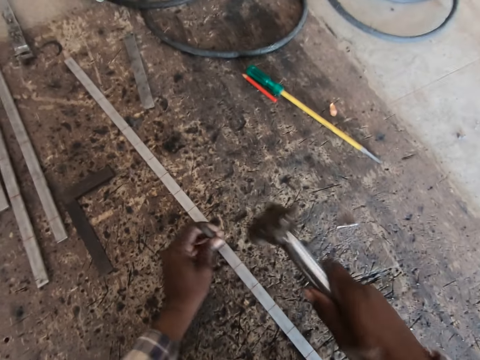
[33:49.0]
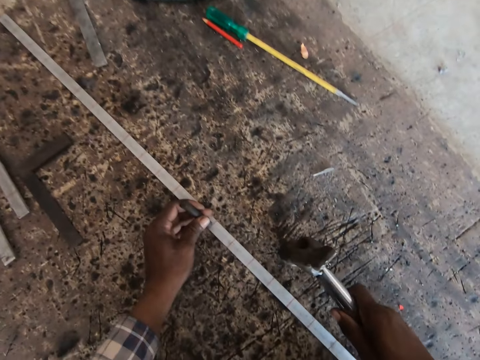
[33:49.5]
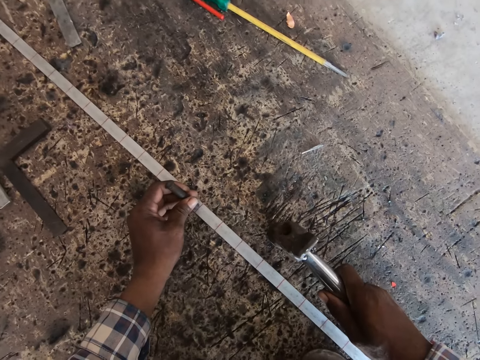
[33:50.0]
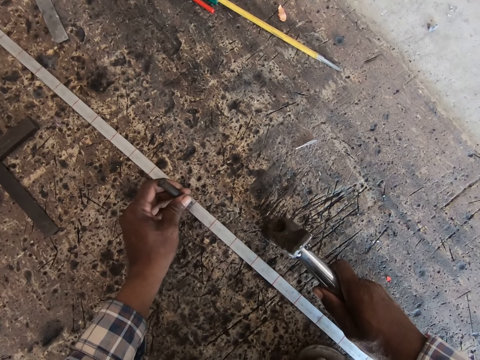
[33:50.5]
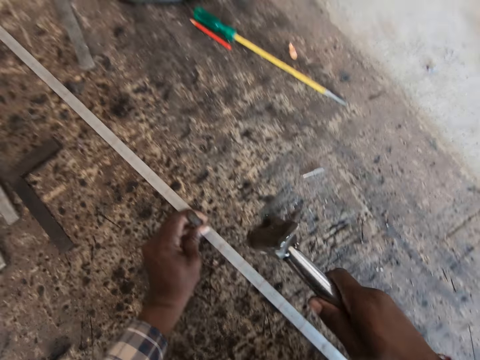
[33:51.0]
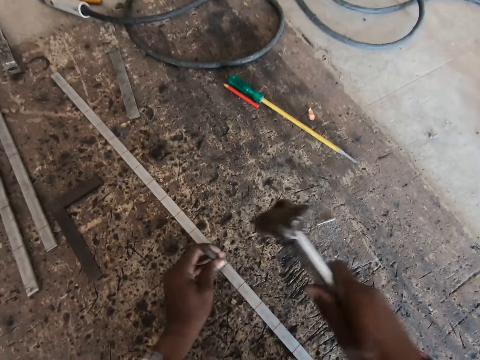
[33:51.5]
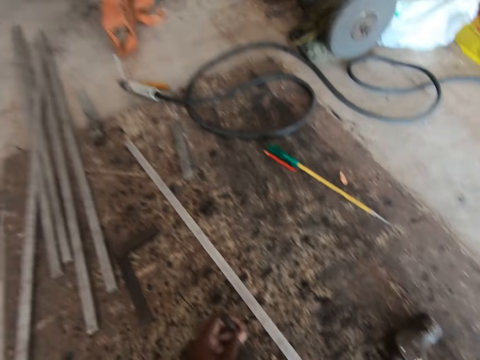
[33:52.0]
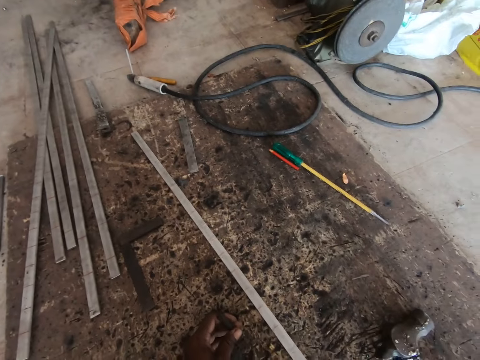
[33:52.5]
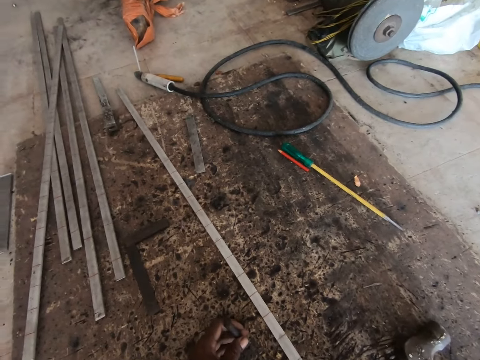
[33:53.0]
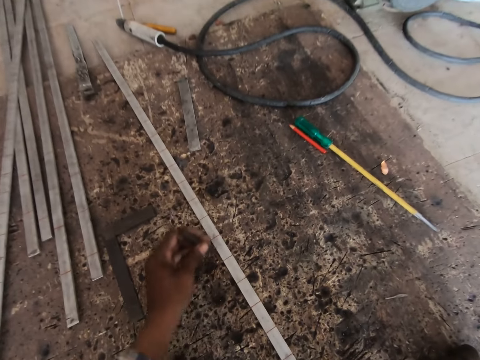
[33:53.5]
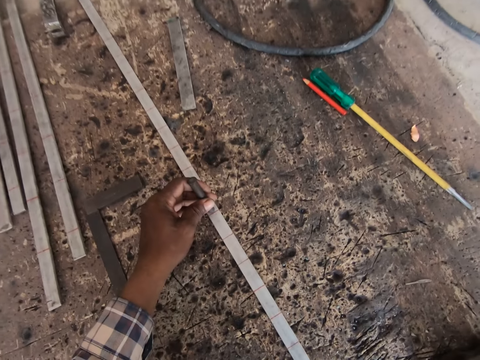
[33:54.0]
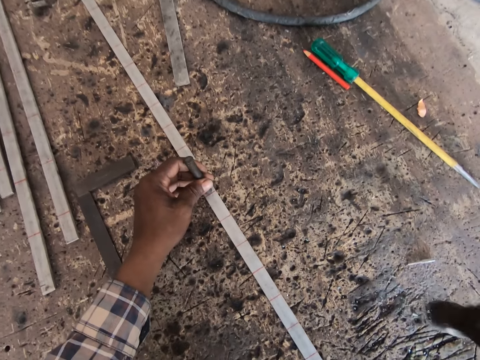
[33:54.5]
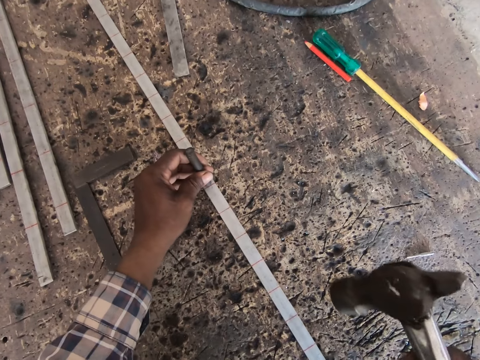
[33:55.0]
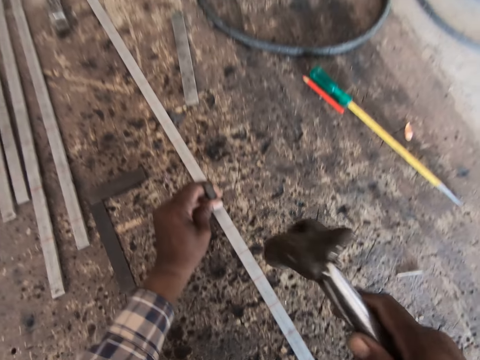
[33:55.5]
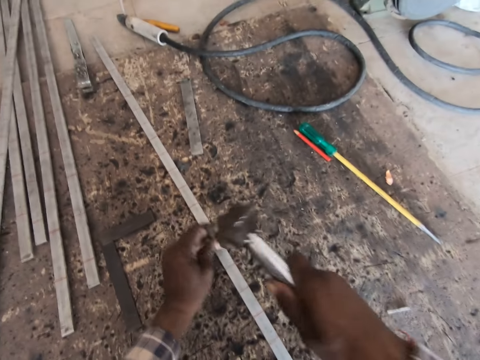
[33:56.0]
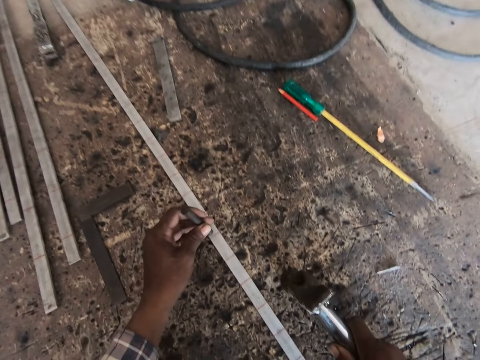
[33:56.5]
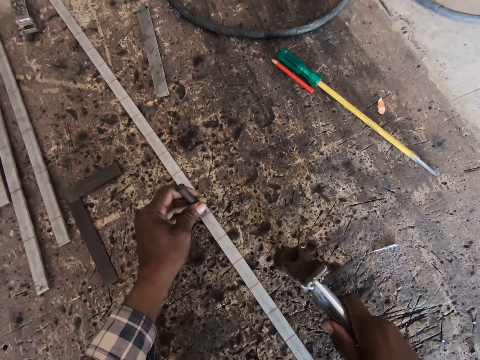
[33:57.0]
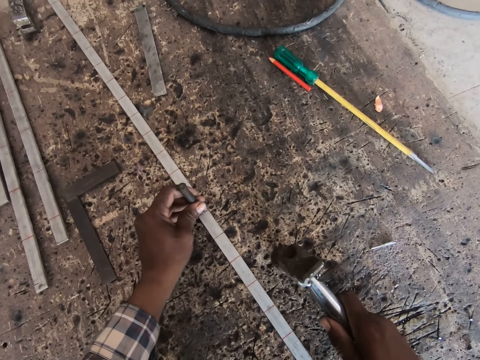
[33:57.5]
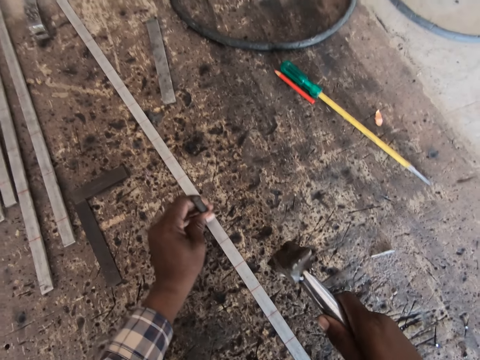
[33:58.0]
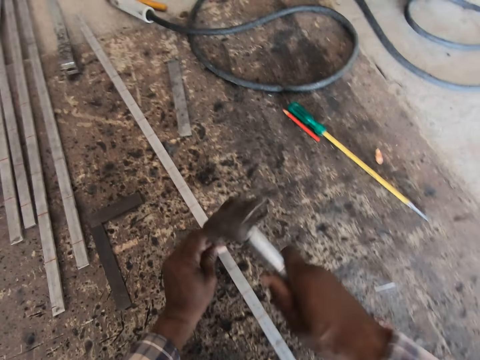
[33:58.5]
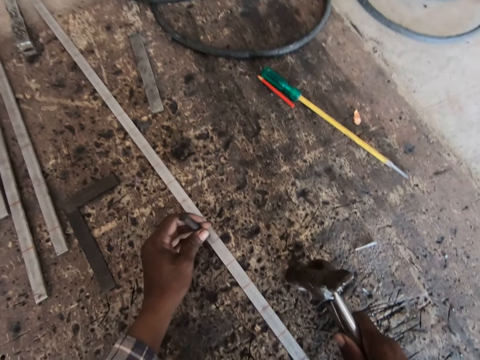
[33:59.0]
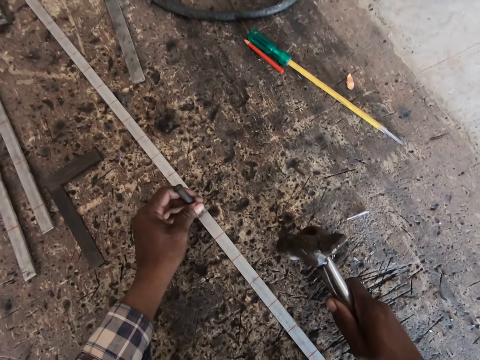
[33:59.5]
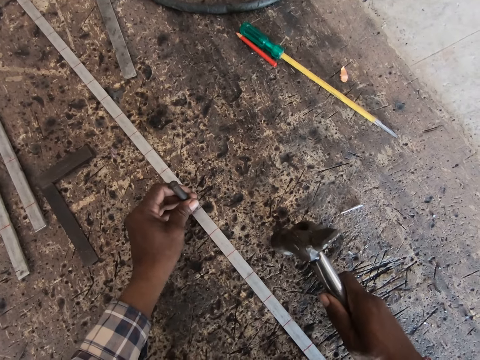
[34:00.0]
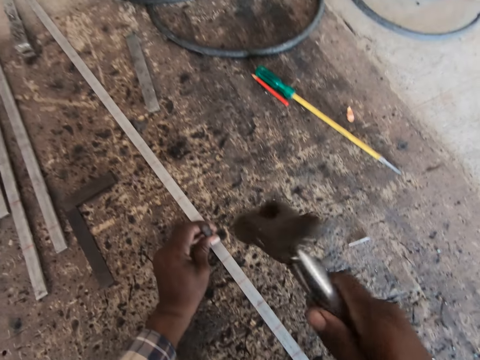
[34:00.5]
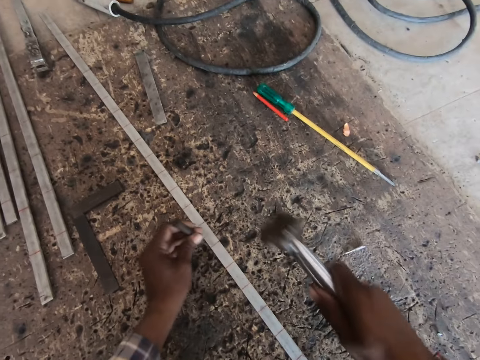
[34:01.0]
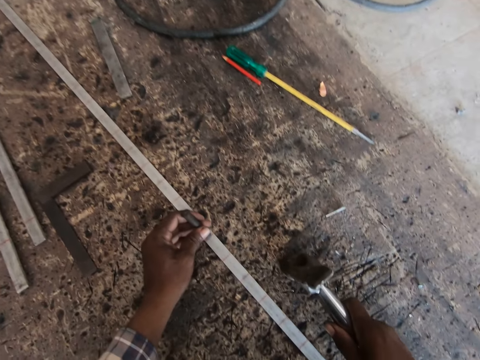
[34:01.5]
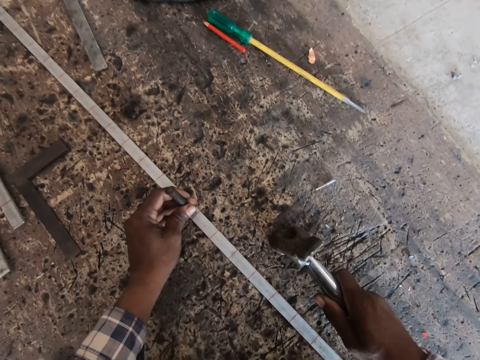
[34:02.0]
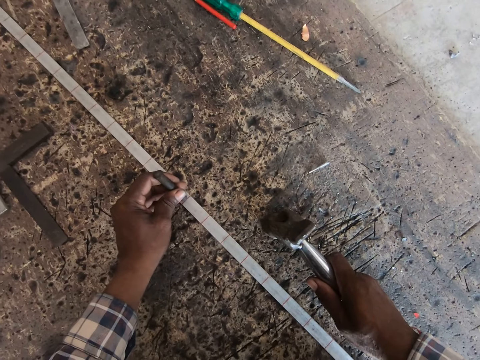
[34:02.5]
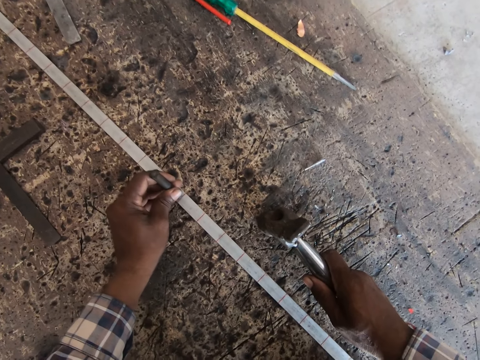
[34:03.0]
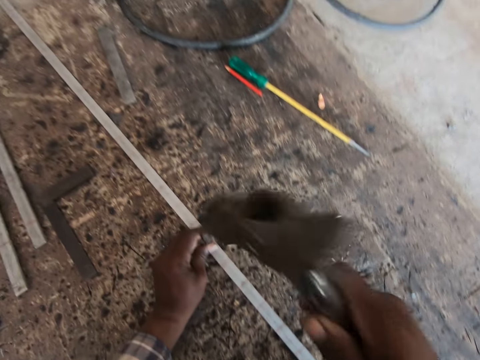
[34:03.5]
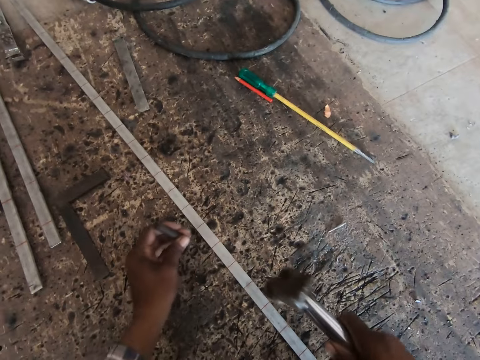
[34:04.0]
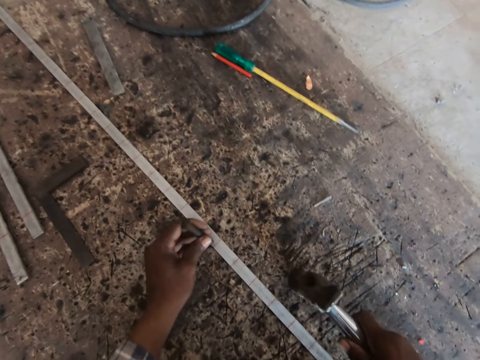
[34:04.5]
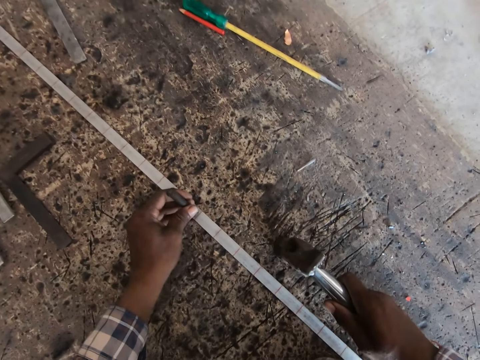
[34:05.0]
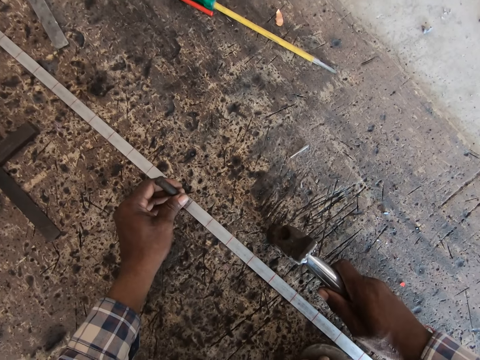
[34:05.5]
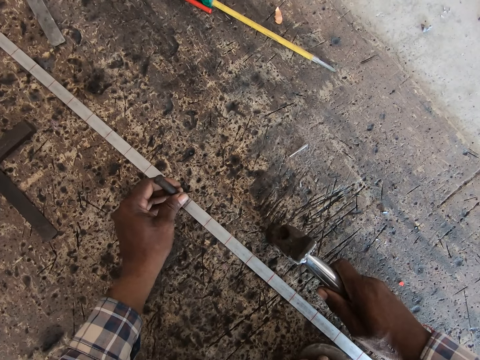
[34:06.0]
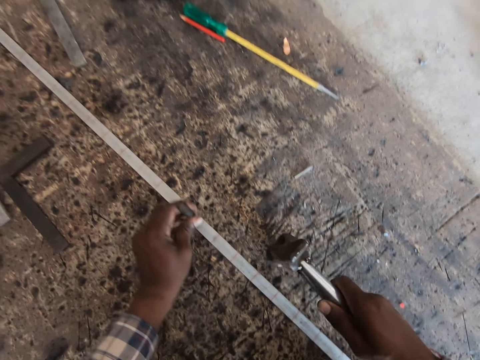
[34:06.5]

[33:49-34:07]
The camera wearer hits the chisel on the metal flat bar on the floor with the hammer in his right hand. He places the hammer on the floor with his right hand. He moves the chisel on the metal flat bar with his left hand. He aligns a metal on the steel metal. He hits the chisel on the metal flat bar on the floor with the hammer in his right hand. He lifts the chisel off the metal flat bar on the floor with his left hand. He drops the hammer on the floor with his right hand. He moves the metal flat bar on the floor with his right hand. He places the chisel on the metal flat bar with his left hand. He picks the hammer from the floor with his right hand. He aligns the metal on the steel metal. He hits the chisel on the metal flat bar on the floor with the hammer in his right hand. He places the hammer on the floor with his right hand. He moves the chisel on the metal flat bar with his left hand. He aligns the metal on the steel metal. He hits the chisel on the metal flat bar on the floor with the hammer in his right hand. He moves the chisel on the metal flat bar with his left hand. He places the hammer on the floor with his right hand. He aligns the metal on the steel metal. He hits the chisel on the metal flat bar on the floor with the hammer in his right hand. He places the hammer on the floor with his right hand. He moves the chisel on the metal flat bar with his left hand. He aligns the metal on the steel metal. He hits the chisel on the metal flat bar on the floor with the hammer in his right hand. He moves the chisel on the metal flat bar with his left hand. He places the hammer on the floor with his right hand. He aligns the metal on the steel metal.

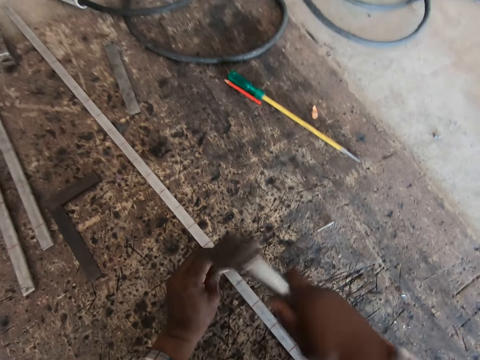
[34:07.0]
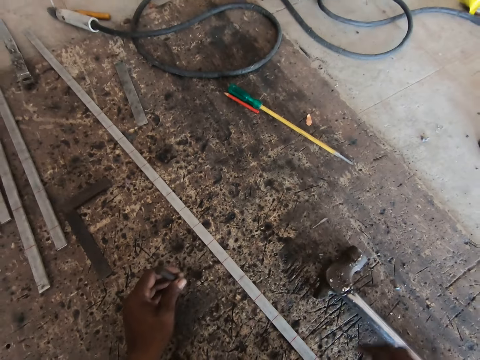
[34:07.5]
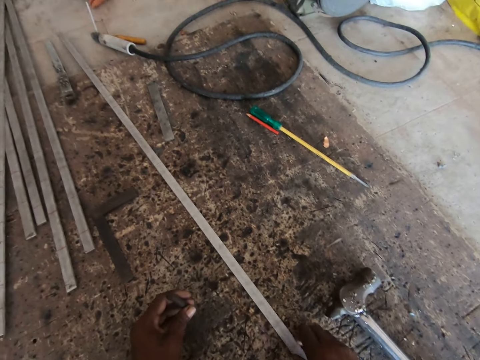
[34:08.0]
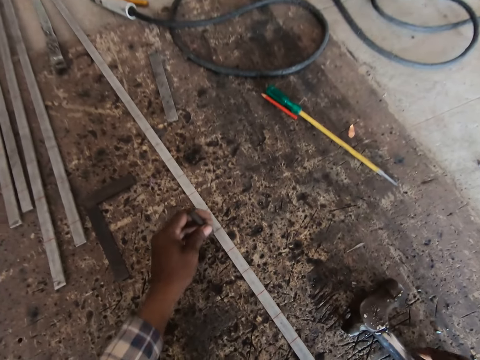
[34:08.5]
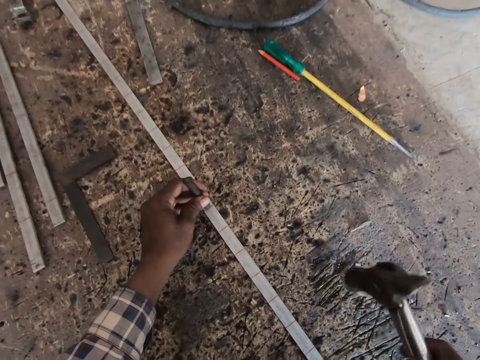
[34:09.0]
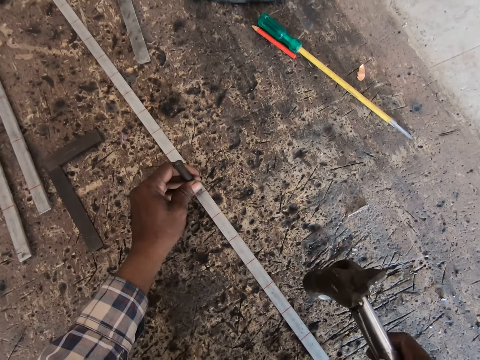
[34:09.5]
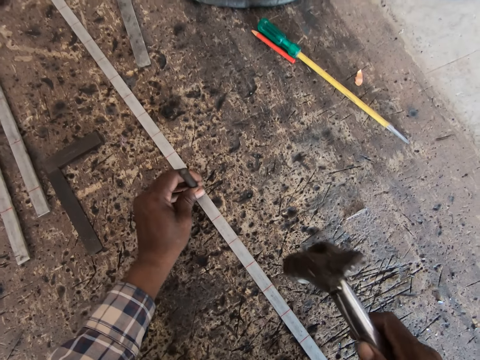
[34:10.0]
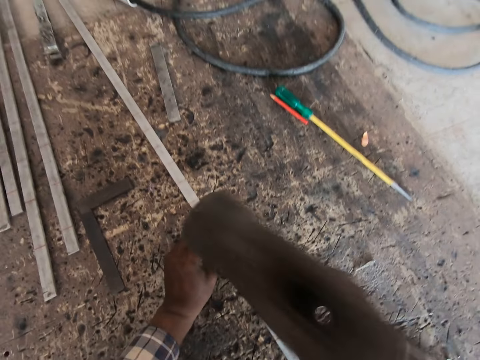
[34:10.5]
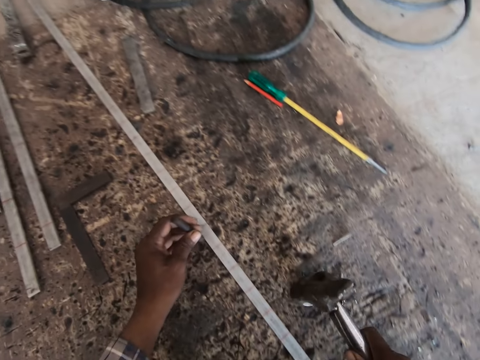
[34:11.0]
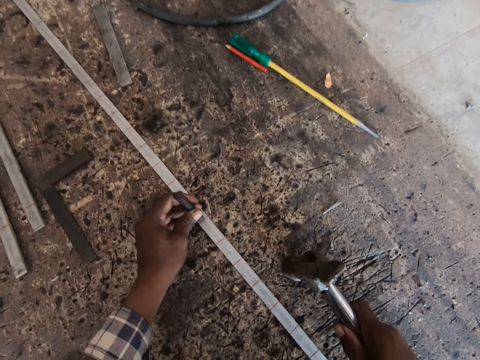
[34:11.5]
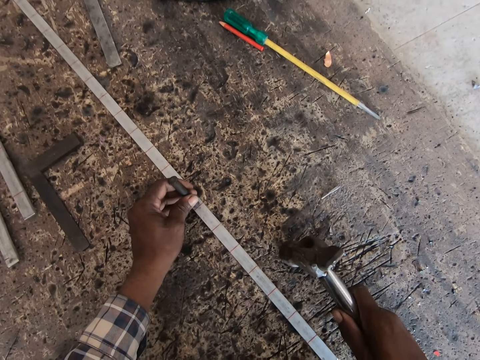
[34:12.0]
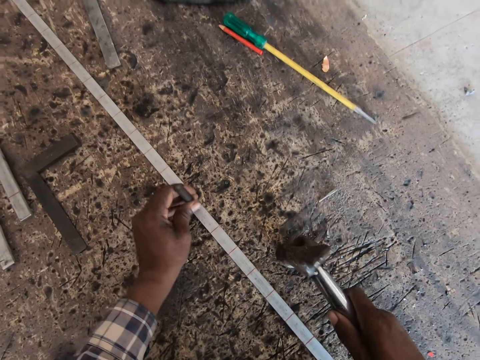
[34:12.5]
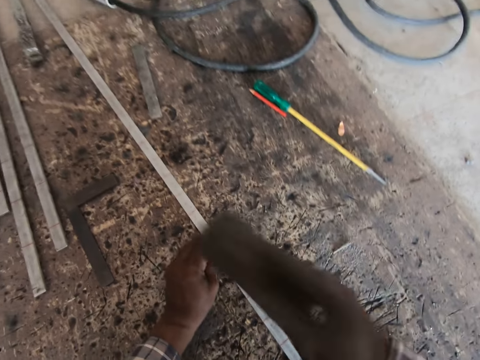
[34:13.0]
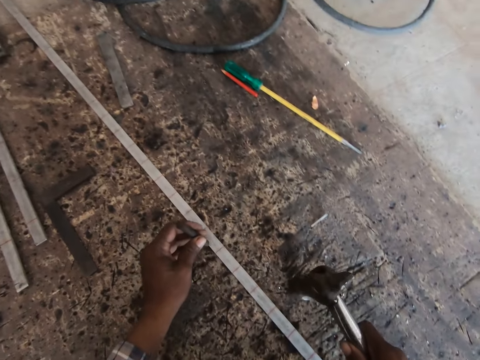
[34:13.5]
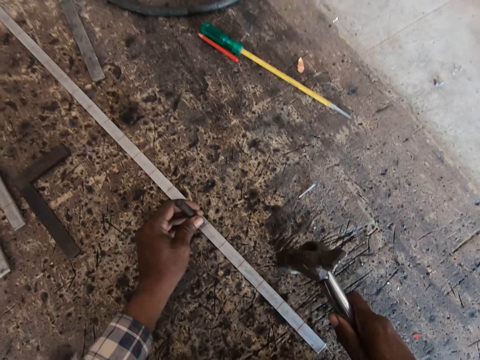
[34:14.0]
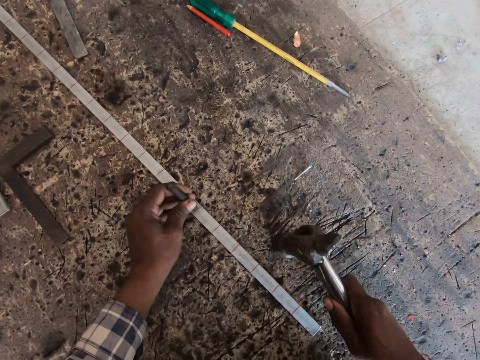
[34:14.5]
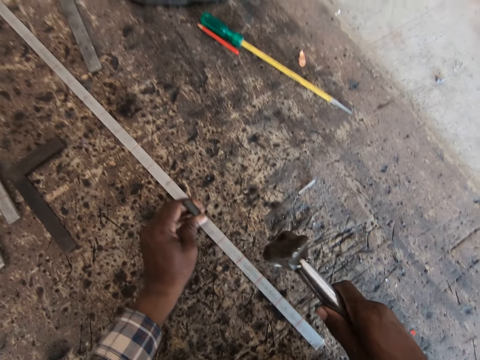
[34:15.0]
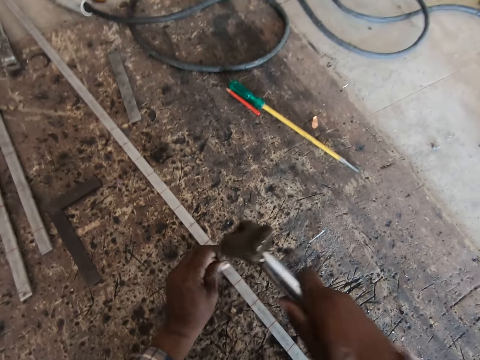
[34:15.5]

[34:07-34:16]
The camera wearer hits the chisel on the metal flat bar on the floor with the hammer in his right hand. He removes the chisel from the metal flat bar with his left hand. He drops the hammer on the floor with his right hand. He moves the metal flat bar on the floor with his right hand. He places the chisel on the metal flat bar with his left hand. He picks the hammer from the floor with his right hand. He aligns a metal on the steel metal. He hits the chisel on the metal flat bar on the floor with the hammer in his right hand. He moves the chisel on the metal flat bar with his left hand. He places the hammer on the floor with his right hand. He aligns the metal on the steel metal. He hits the chisel on the metal flat bar on the floor with the hammer in his right hand. He places the hammer on the floor with his right hand. He moves the chisel on the metal flat bar with his left hand. He aligns the metal on the steel metal. He hits the chisel on the metal flat bar on the floor with the hammer in his right hand.
